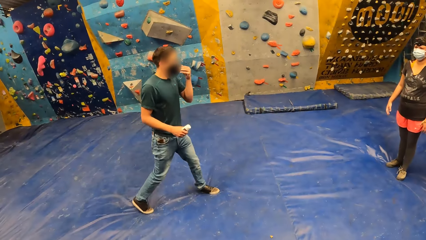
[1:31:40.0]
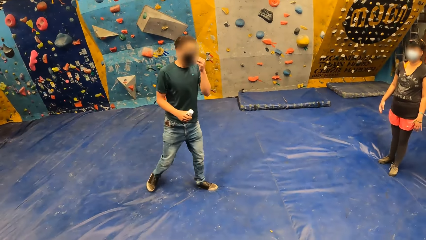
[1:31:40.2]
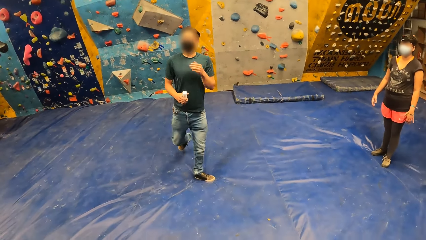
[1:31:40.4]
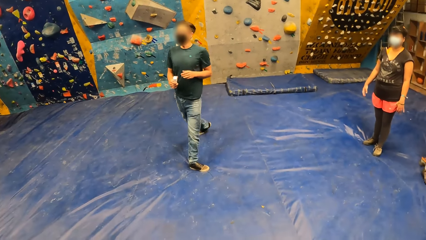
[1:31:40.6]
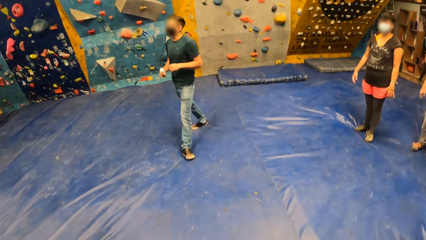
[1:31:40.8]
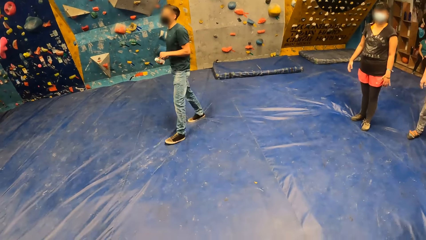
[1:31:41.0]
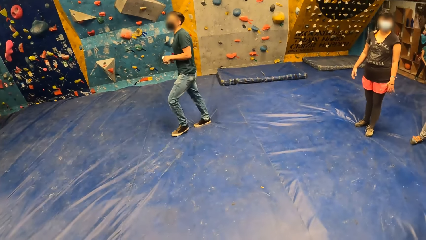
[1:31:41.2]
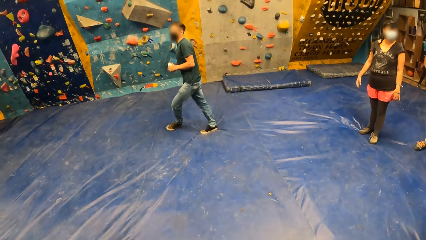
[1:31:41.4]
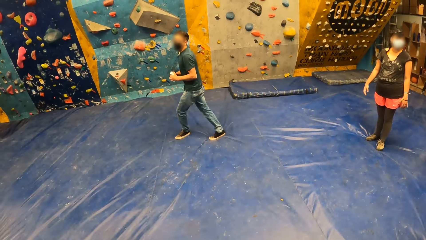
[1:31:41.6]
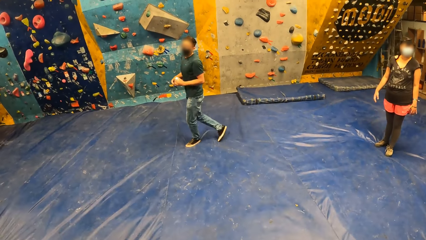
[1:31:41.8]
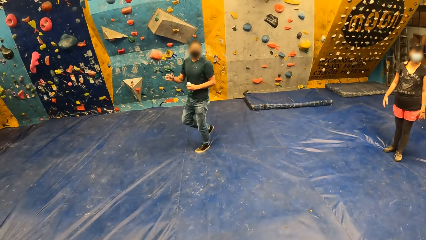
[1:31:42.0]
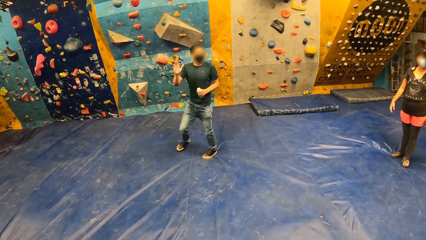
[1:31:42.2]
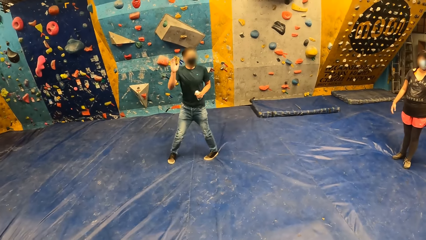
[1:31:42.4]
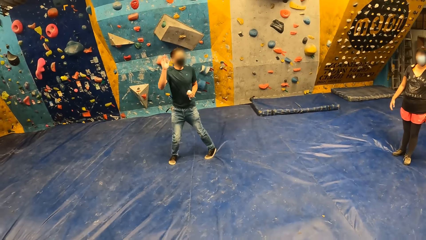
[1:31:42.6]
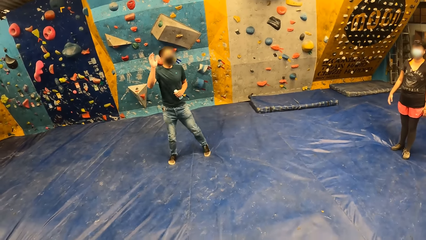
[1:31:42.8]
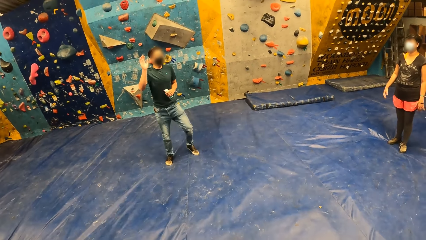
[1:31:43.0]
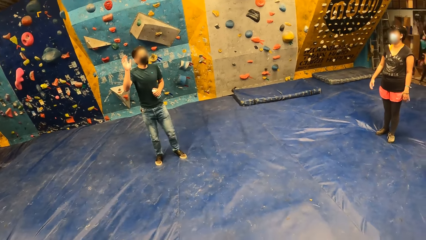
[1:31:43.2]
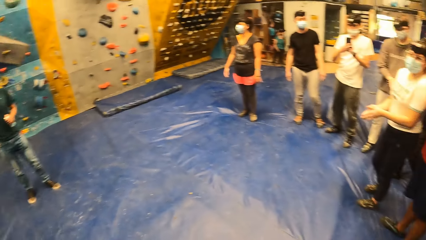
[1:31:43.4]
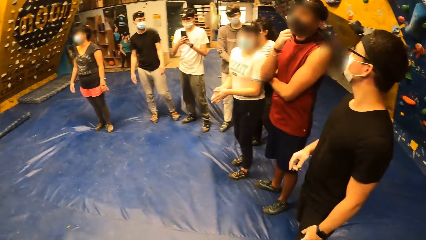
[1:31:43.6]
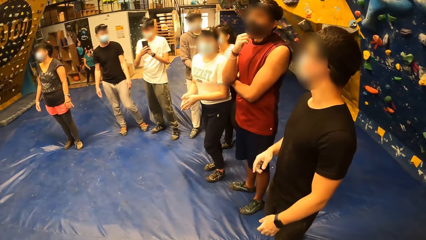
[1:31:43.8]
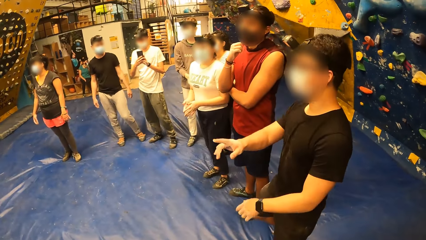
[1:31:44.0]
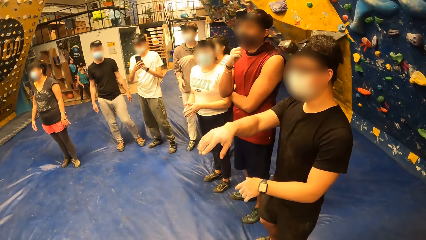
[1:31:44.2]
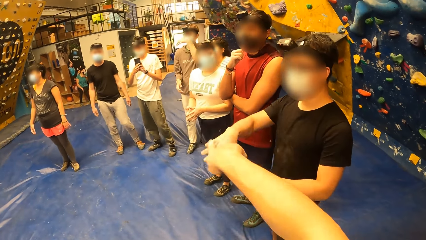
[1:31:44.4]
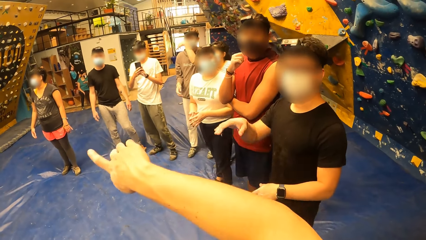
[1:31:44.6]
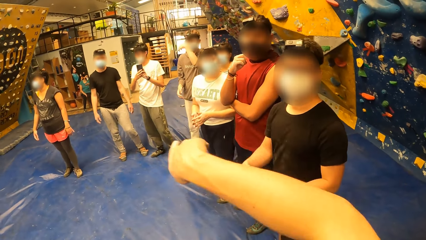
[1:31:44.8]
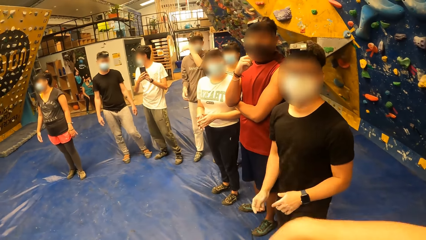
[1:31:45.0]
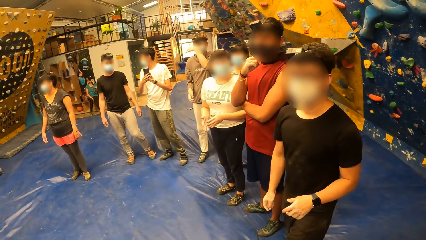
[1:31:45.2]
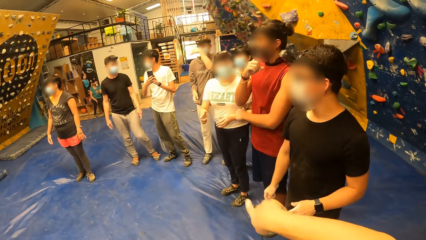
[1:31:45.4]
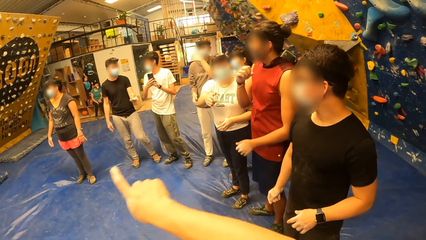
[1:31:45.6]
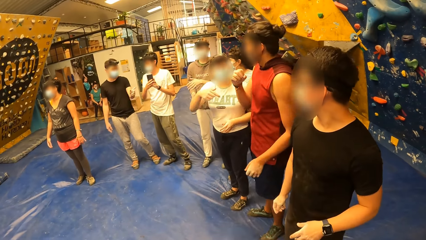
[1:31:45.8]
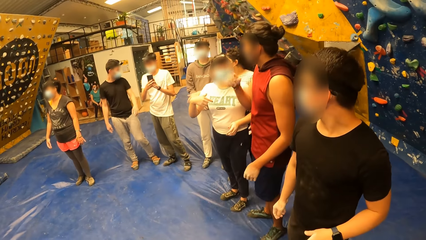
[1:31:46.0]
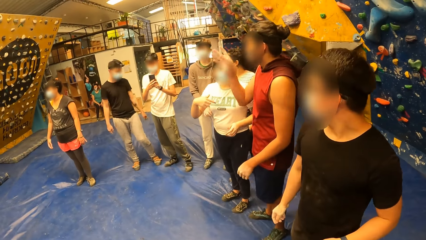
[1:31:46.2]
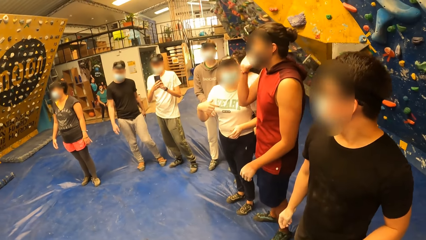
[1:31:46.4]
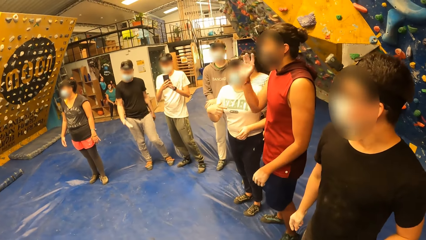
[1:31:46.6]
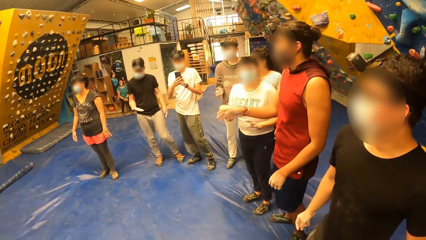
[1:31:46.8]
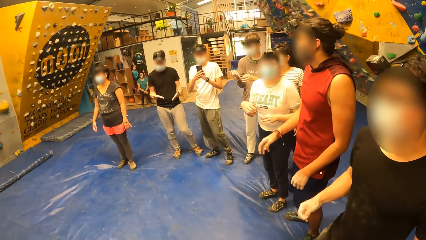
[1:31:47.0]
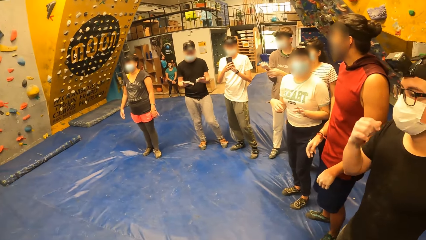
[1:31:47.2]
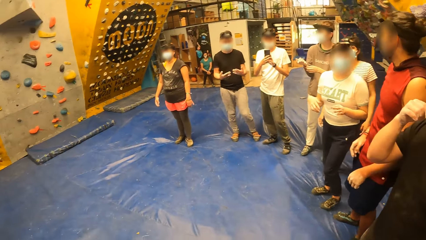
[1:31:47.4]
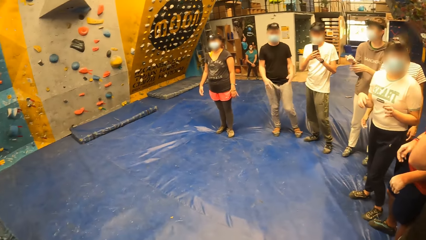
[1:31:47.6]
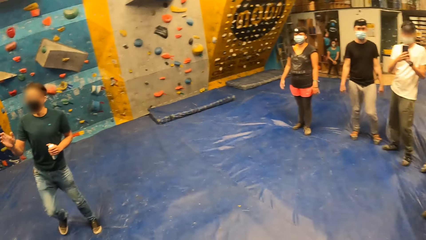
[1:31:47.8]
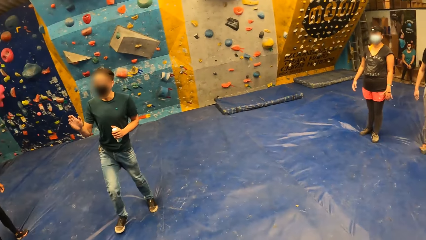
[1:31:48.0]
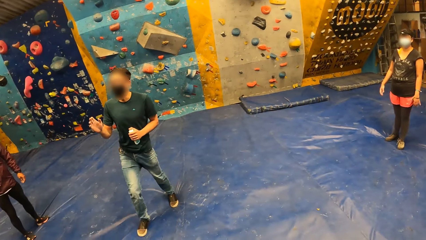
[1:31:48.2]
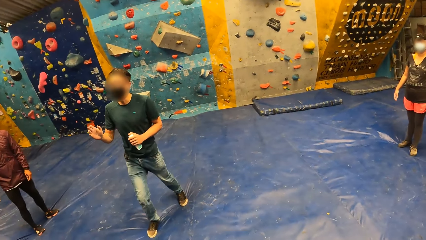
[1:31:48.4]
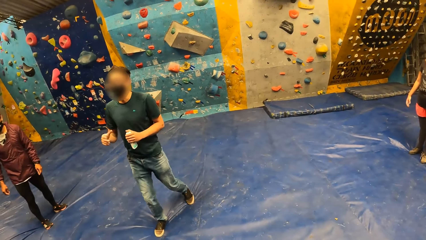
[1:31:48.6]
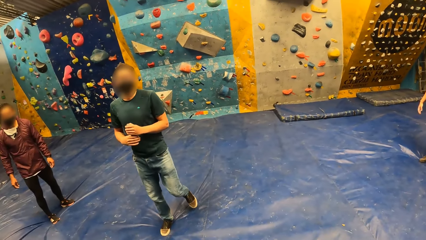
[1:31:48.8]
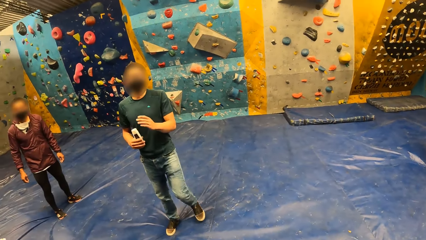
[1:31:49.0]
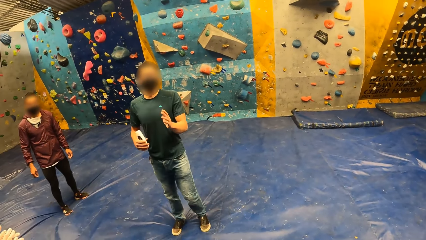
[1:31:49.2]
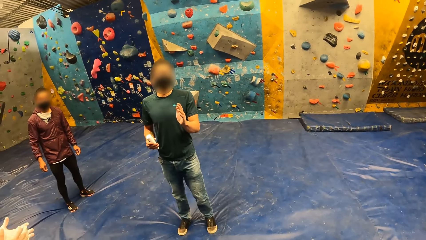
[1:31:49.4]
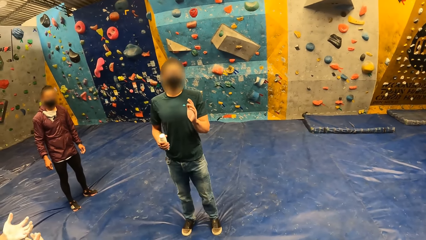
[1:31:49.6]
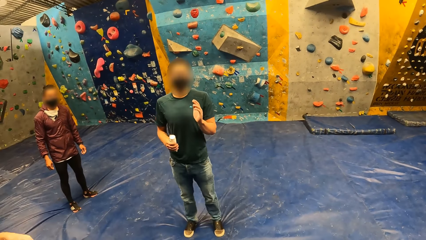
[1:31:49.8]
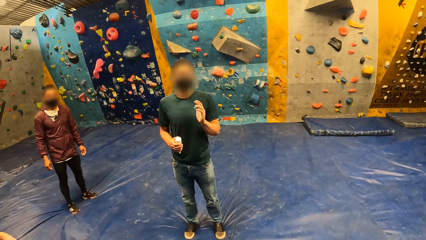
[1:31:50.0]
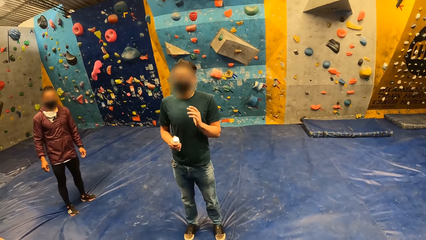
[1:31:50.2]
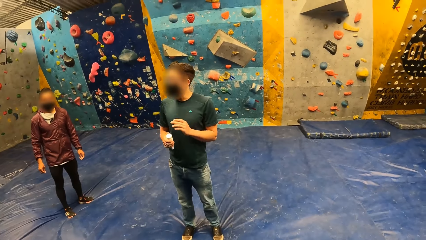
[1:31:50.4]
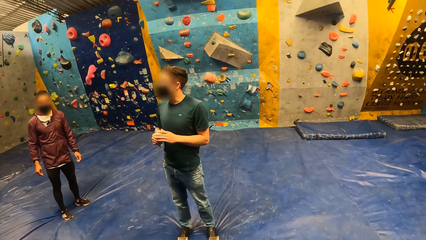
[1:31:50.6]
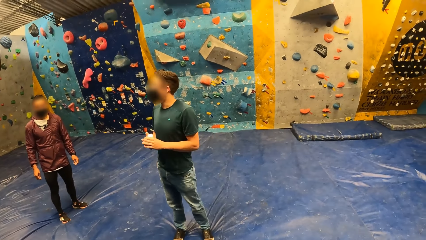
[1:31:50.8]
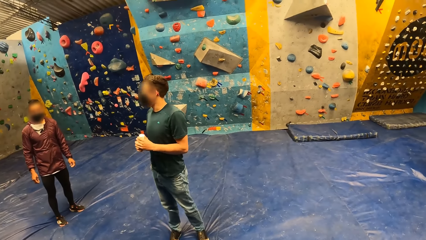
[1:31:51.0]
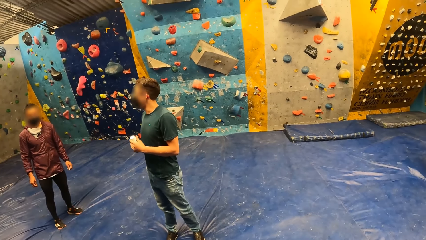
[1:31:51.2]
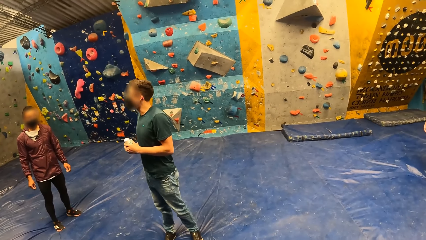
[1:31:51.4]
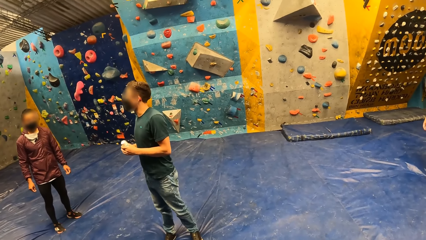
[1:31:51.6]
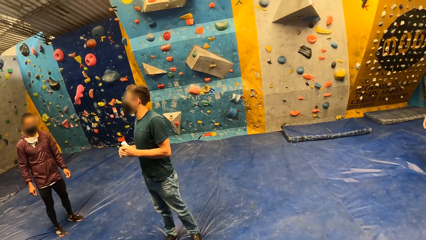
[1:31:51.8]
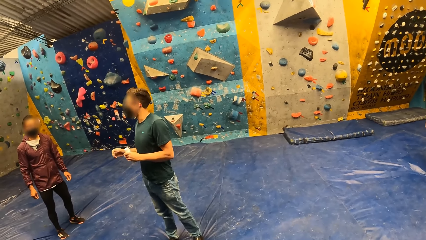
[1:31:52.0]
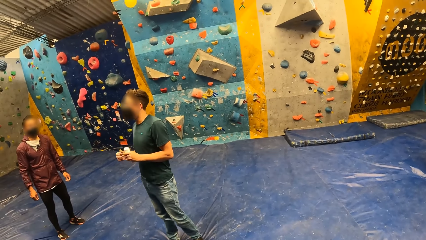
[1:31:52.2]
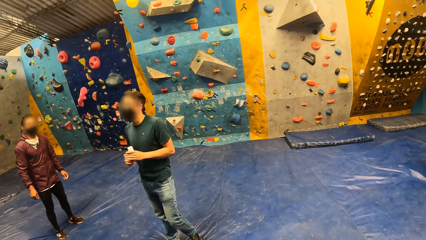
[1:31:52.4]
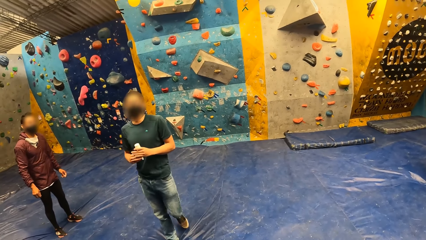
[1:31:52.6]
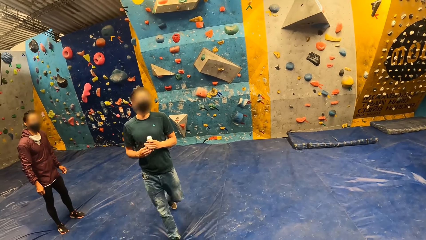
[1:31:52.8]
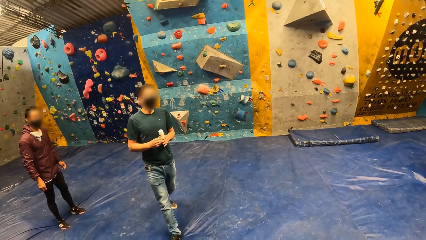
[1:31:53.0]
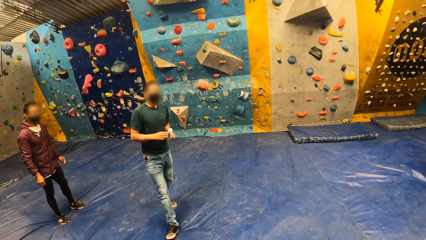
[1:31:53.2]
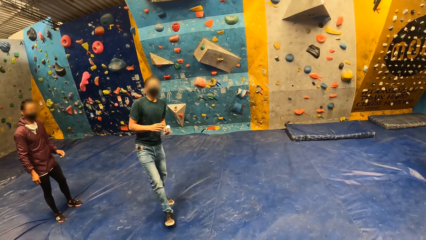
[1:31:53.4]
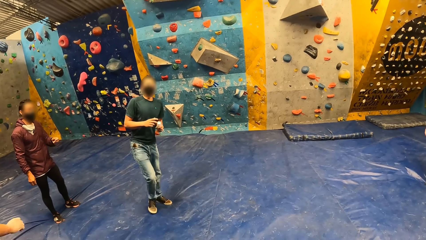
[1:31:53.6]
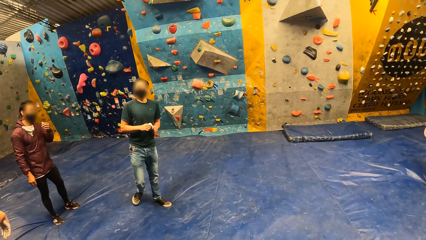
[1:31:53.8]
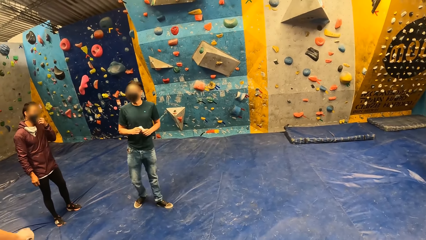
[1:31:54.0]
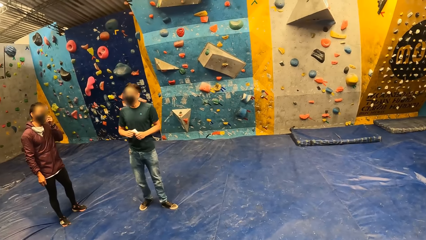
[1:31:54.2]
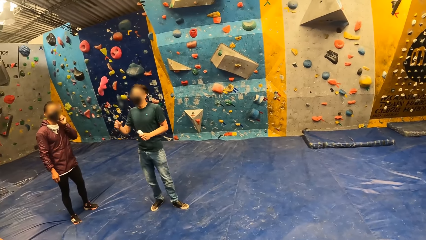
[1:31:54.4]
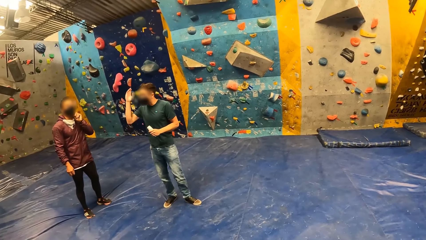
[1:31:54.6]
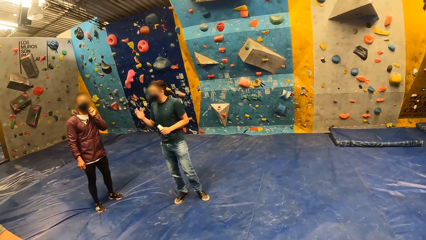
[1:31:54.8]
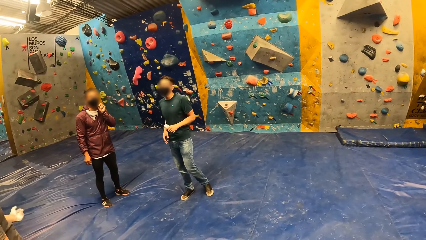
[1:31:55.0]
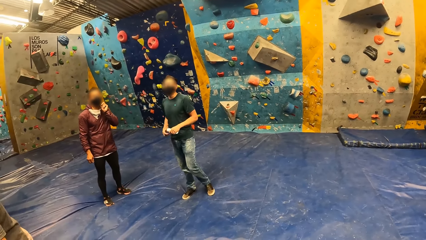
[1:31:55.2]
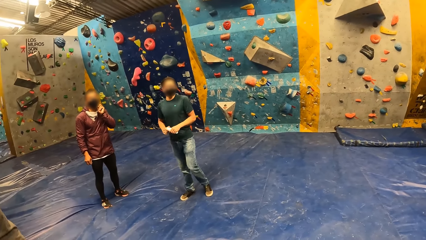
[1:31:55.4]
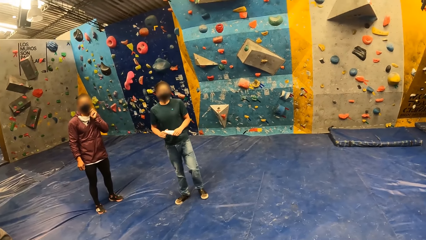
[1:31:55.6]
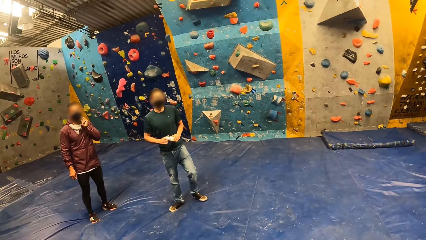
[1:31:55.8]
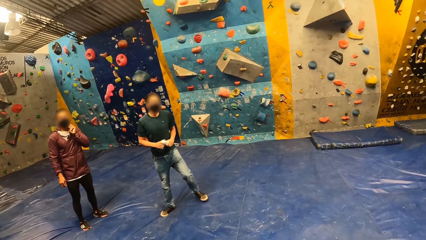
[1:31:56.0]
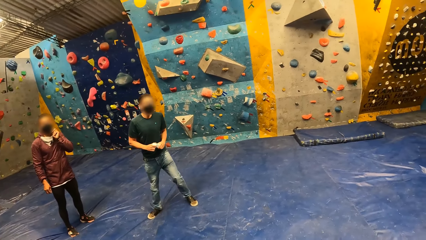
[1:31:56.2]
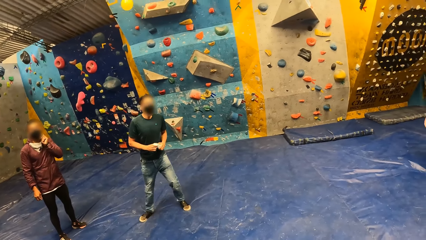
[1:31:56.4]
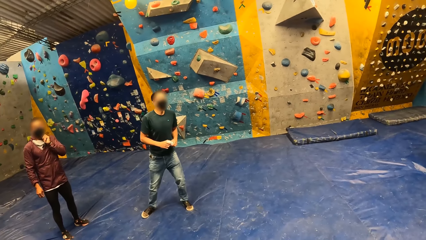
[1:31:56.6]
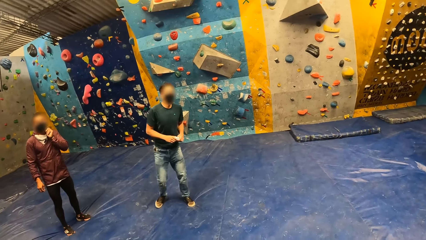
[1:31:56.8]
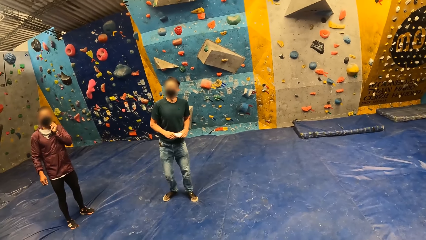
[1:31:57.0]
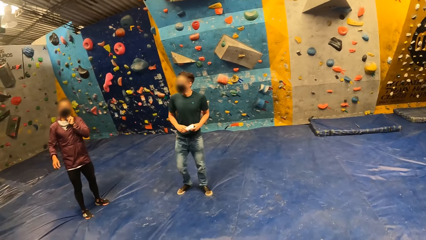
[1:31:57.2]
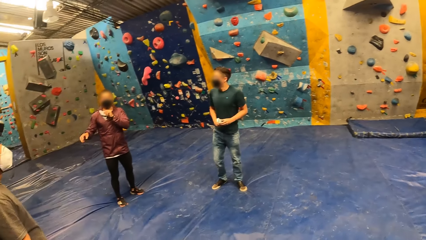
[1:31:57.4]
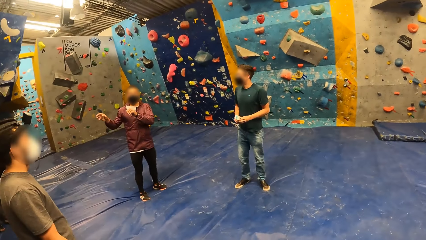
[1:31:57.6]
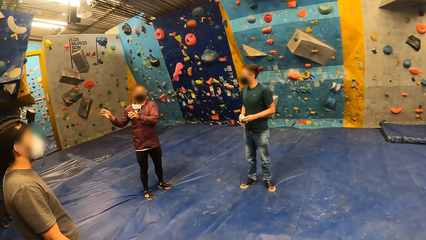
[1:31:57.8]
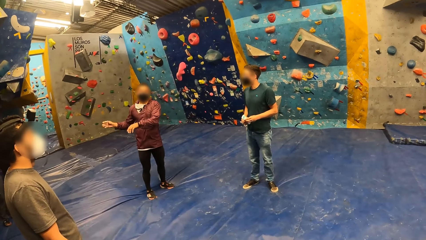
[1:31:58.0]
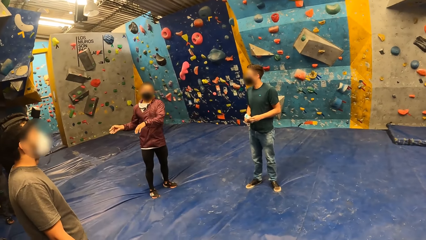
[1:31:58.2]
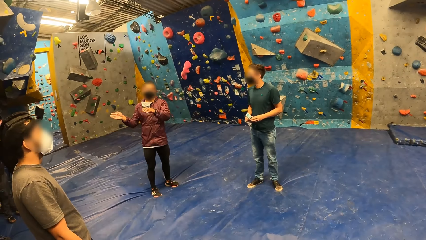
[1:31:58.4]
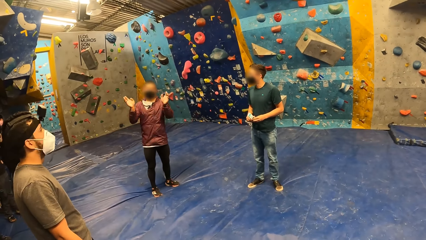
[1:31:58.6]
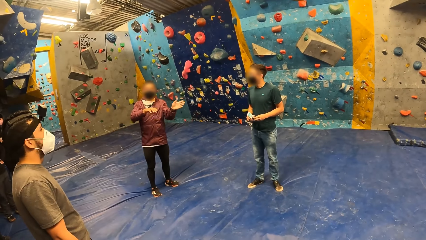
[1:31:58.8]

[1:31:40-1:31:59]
A man holds the bottle of lotion with his left hand. The man interacts with the camera wearer and a group of people. Another man operates the phone with both hands. The first man holds the bottle of lotion with his right hand, and holds the bottle of lotion with both hands. A third man adjusts his face mask with his left hand.
